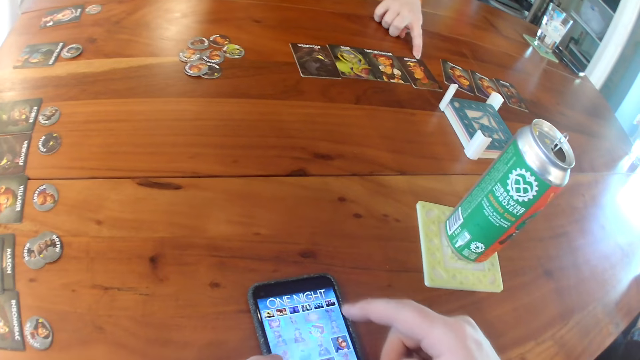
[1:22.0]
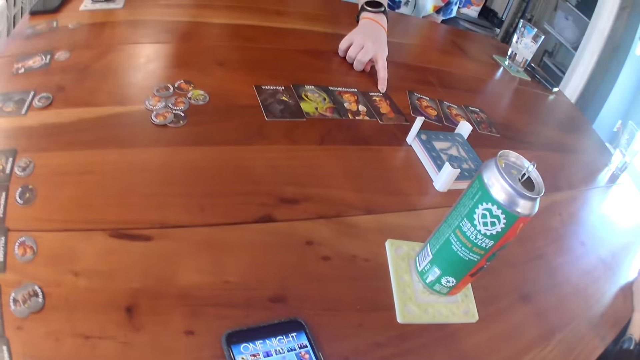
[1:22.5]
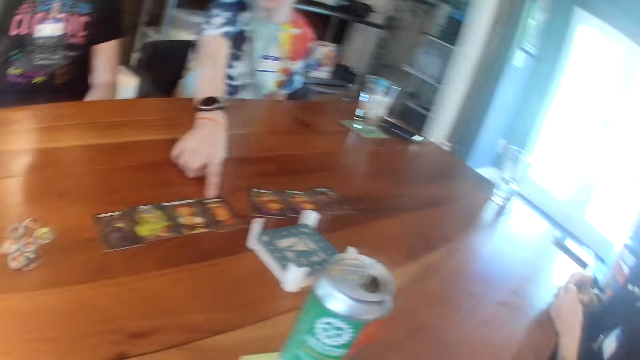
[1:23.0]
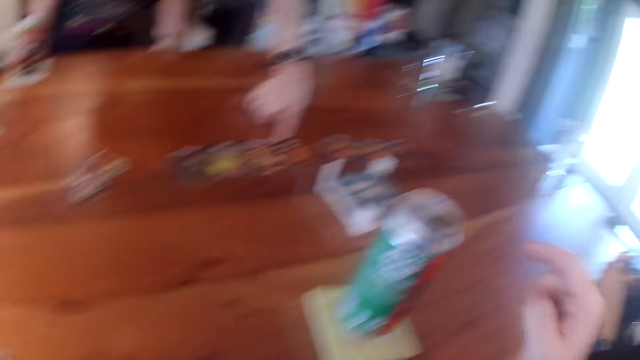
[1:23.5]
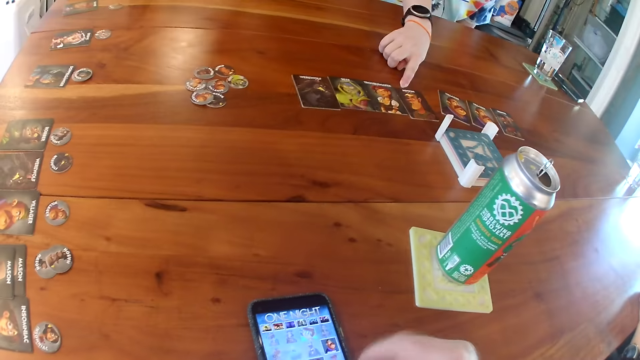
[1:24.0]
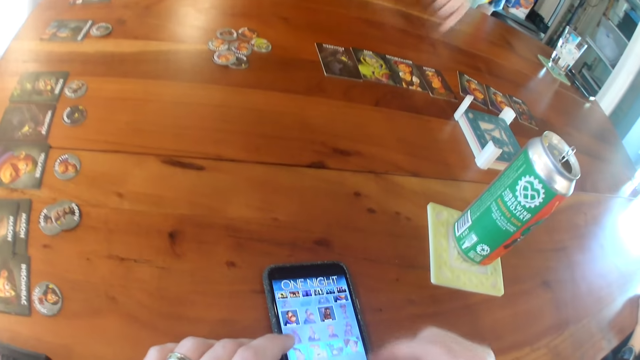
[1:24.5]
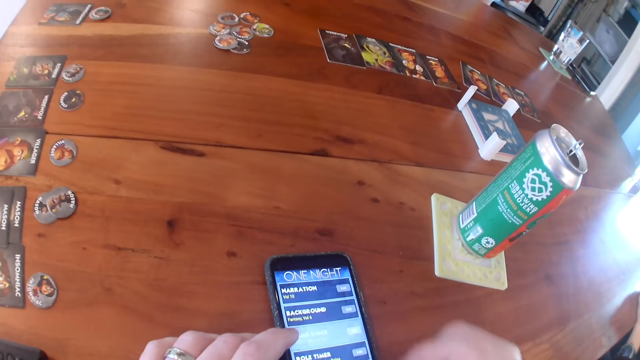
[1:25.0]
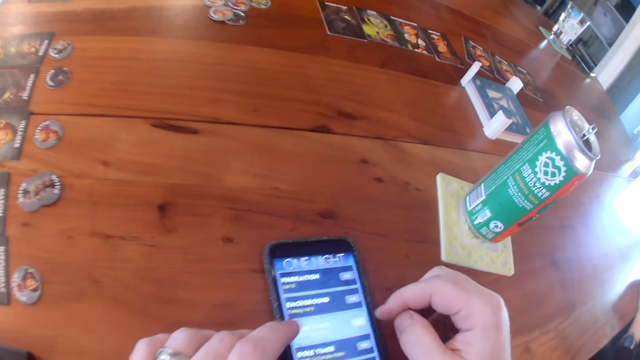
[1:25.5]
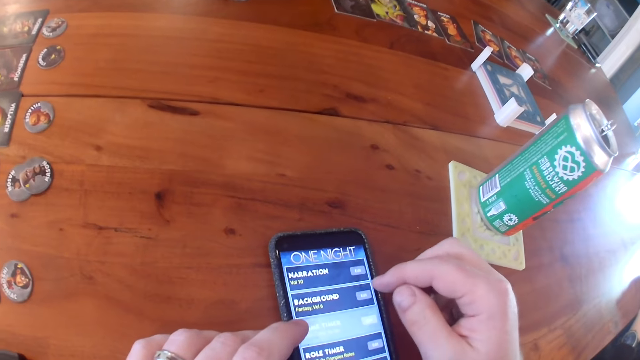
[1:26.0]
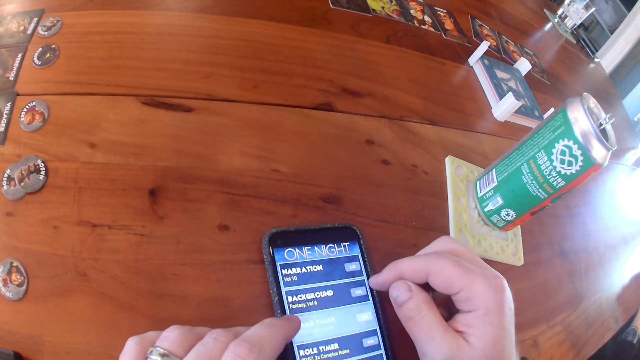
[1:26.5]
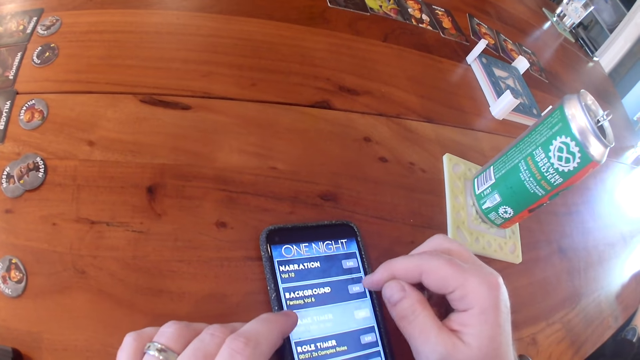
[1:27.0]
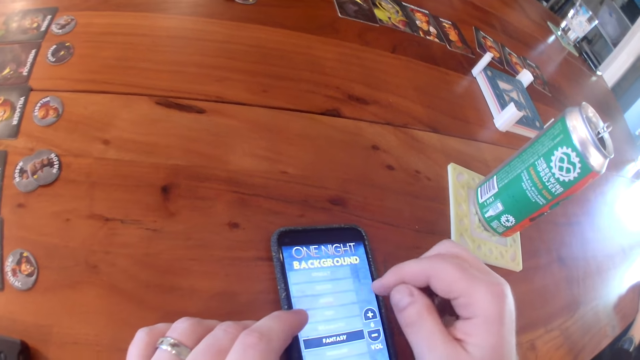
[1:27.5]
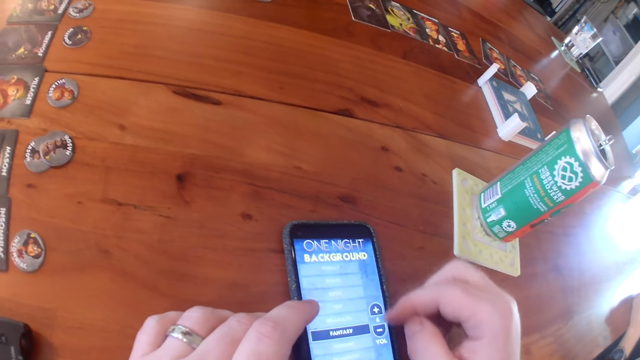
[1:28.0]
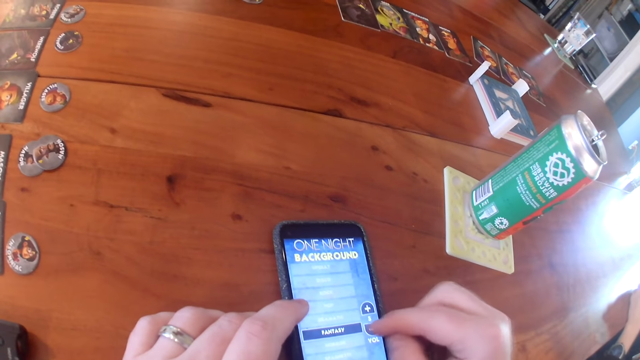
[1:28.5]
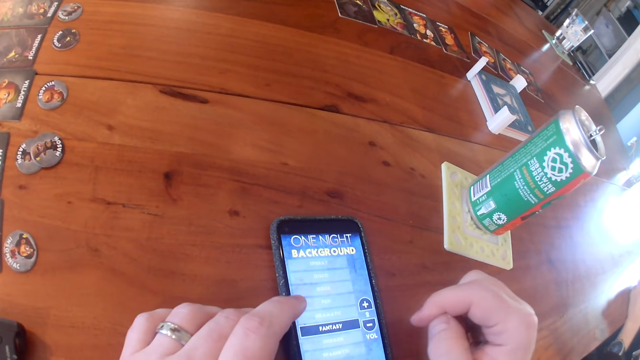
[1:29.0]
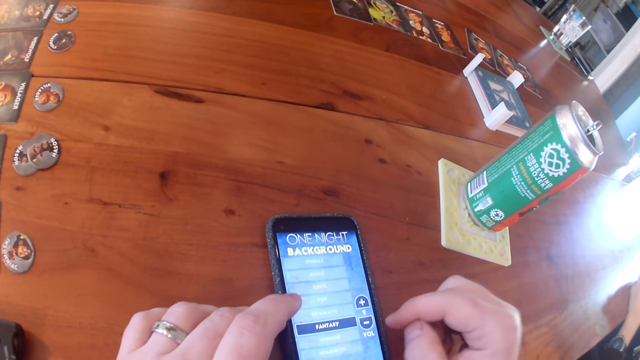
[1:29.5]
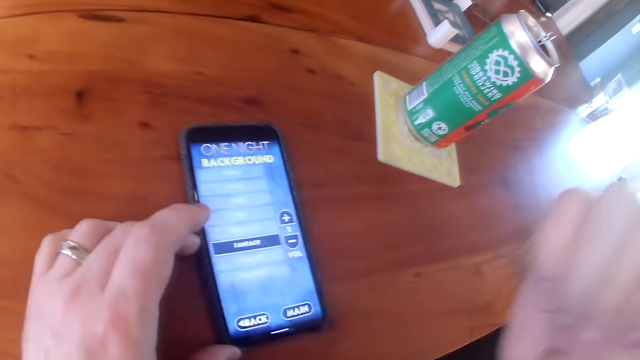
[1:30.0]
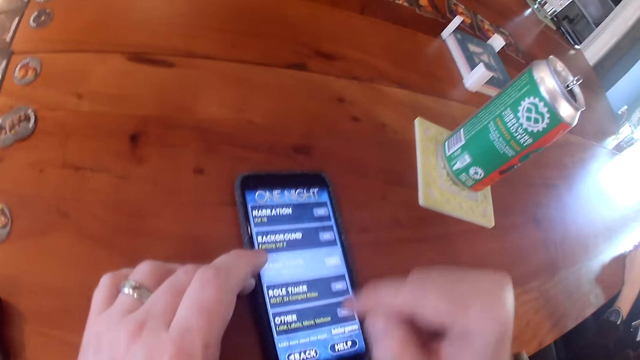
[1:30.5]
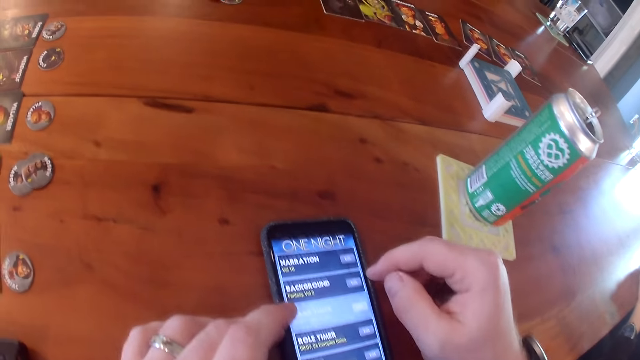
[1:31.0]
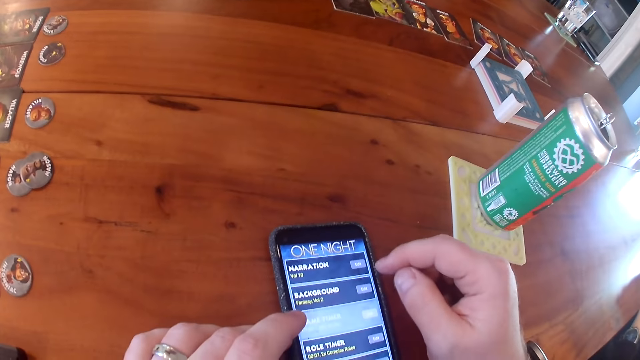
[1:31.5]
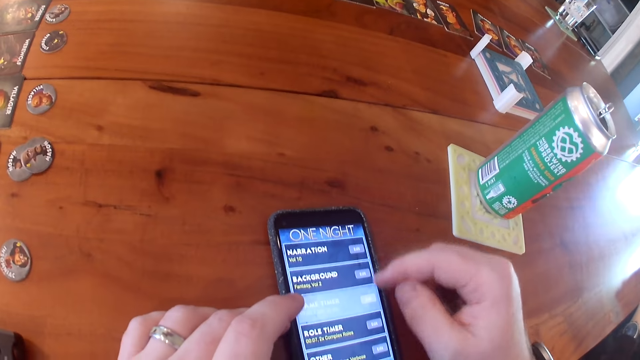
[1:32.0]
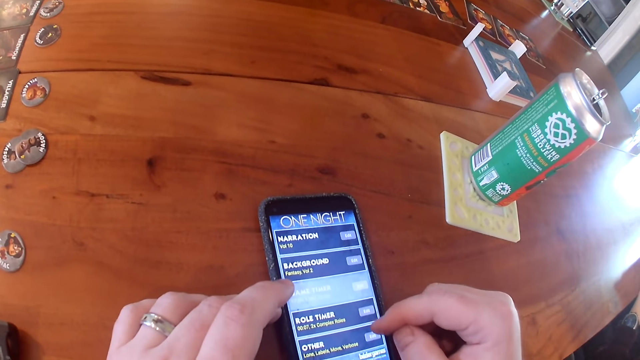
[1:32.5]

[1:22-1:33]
The camera wearer touches his face with his right hand. He operates the phone with his right hand.

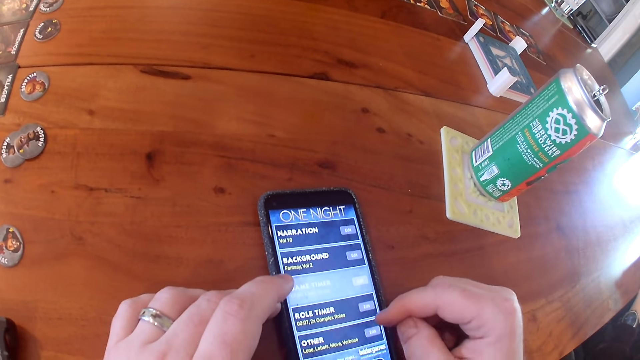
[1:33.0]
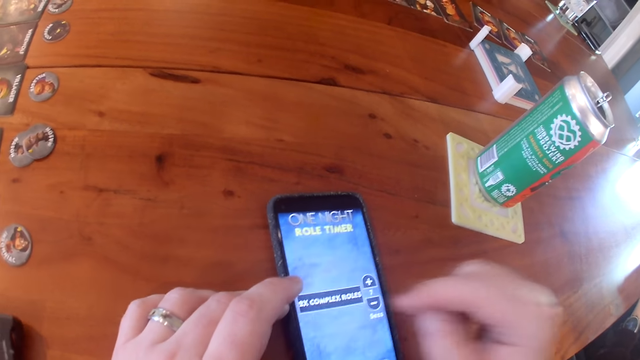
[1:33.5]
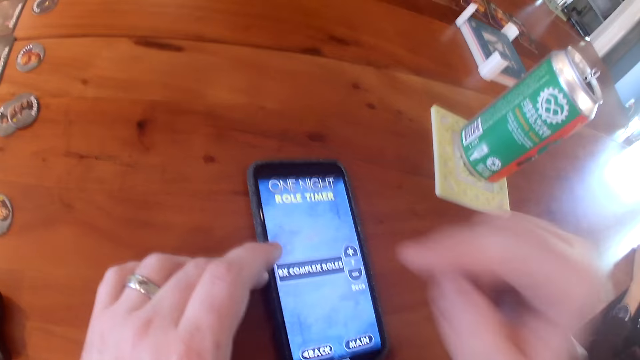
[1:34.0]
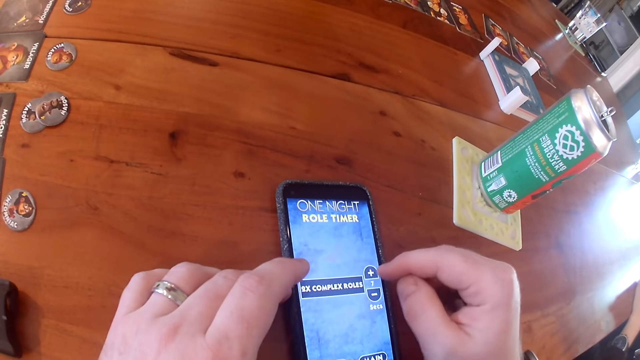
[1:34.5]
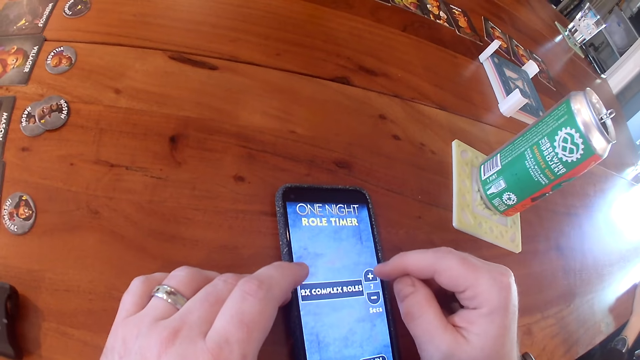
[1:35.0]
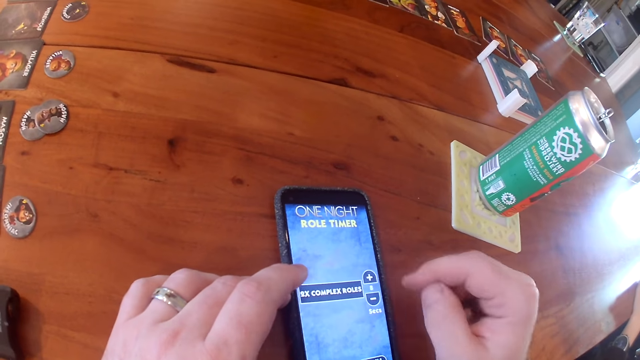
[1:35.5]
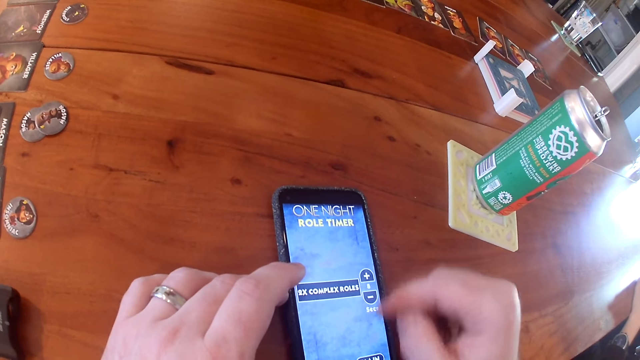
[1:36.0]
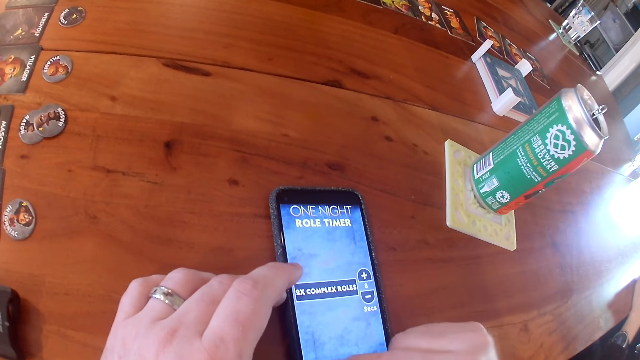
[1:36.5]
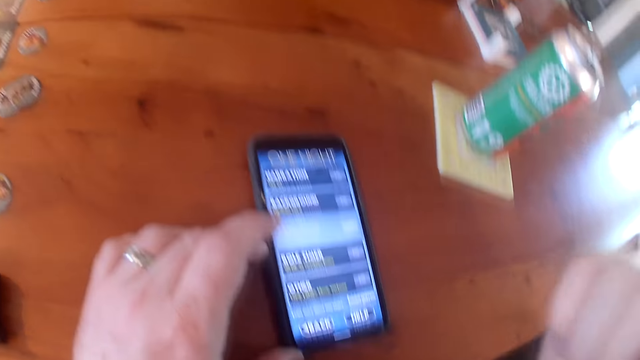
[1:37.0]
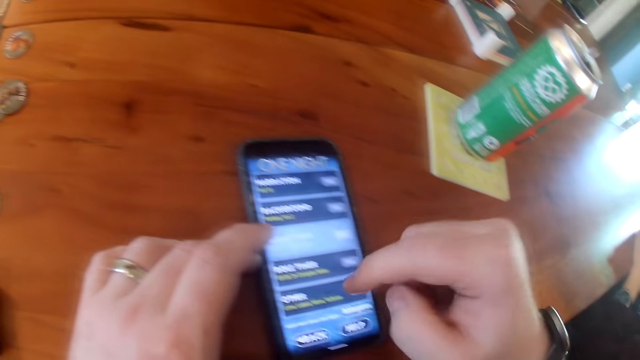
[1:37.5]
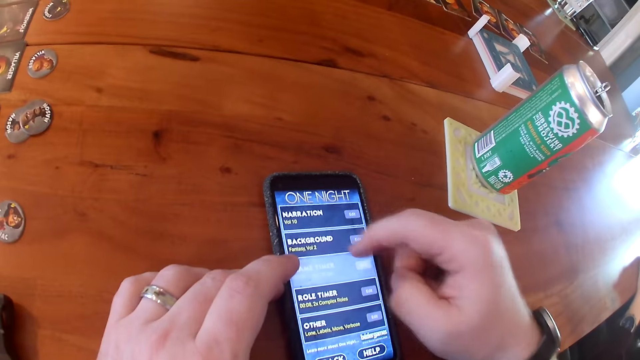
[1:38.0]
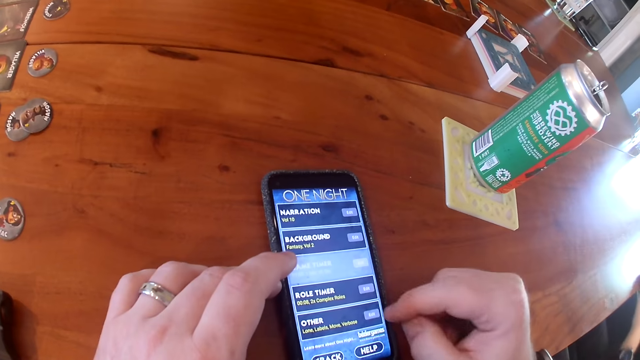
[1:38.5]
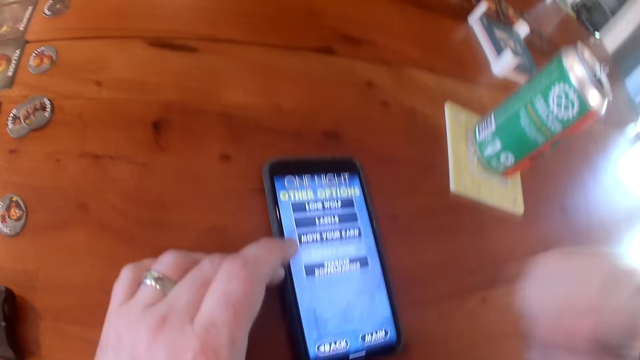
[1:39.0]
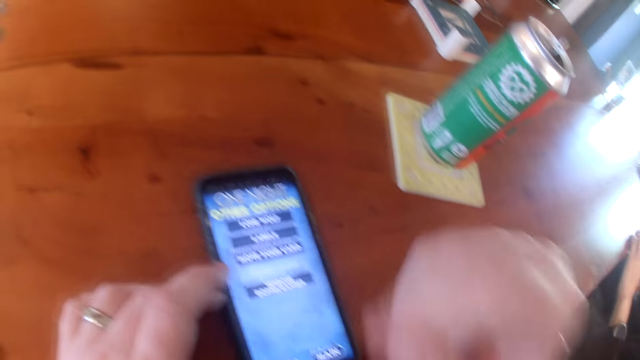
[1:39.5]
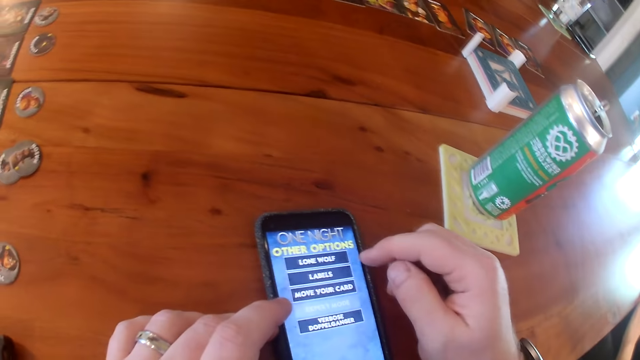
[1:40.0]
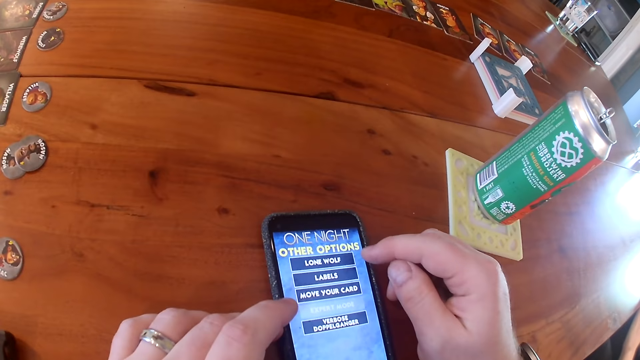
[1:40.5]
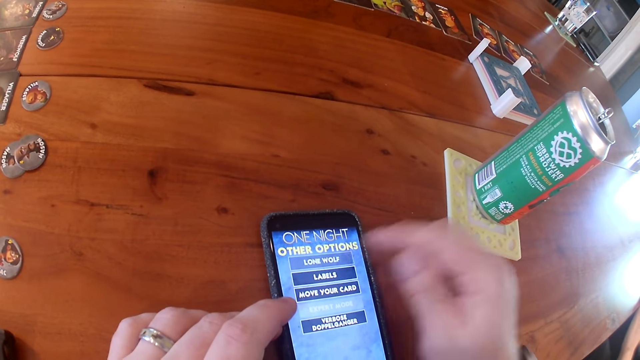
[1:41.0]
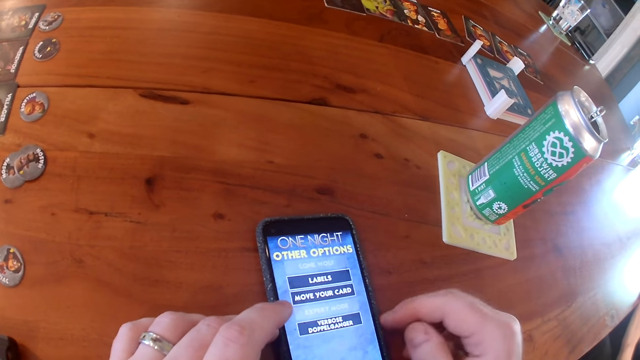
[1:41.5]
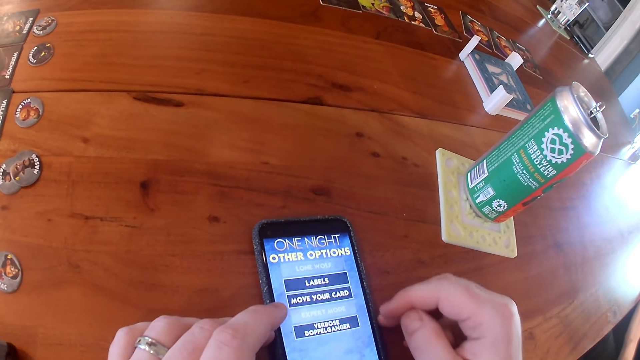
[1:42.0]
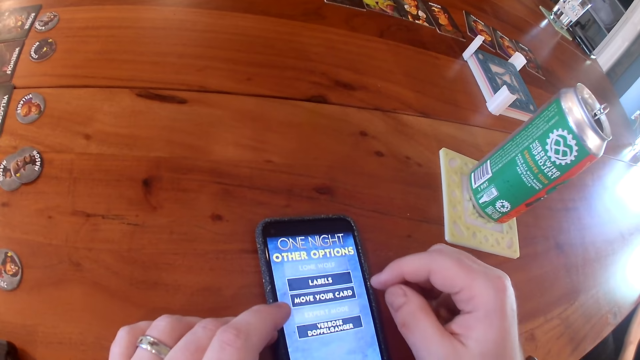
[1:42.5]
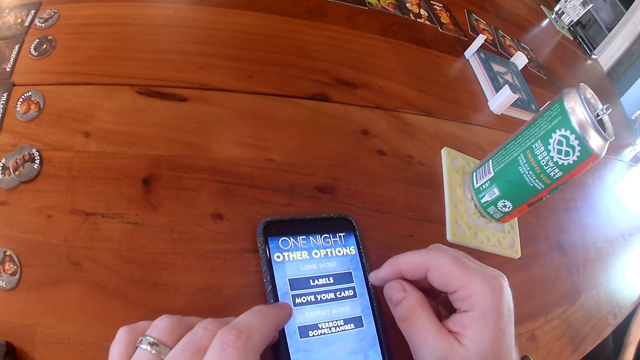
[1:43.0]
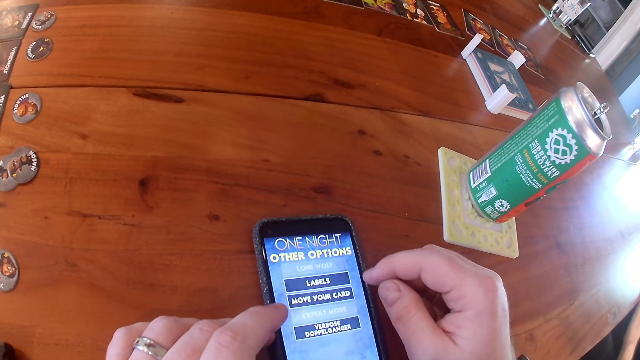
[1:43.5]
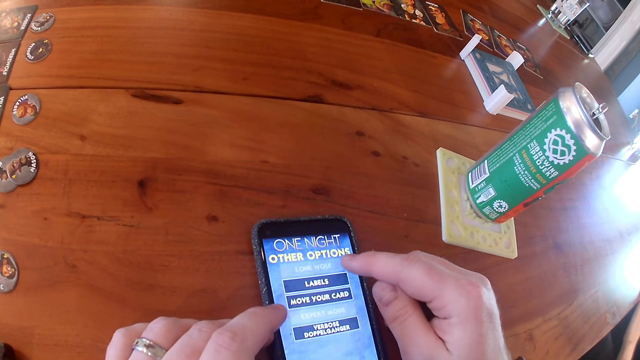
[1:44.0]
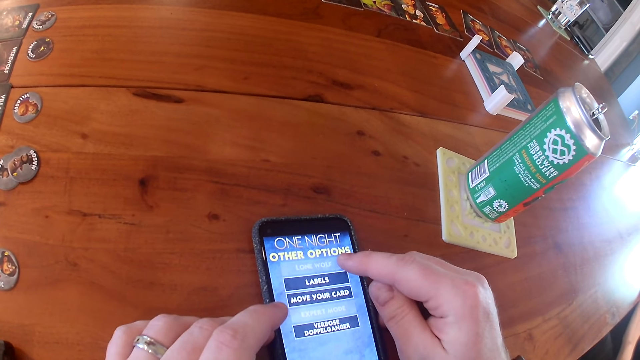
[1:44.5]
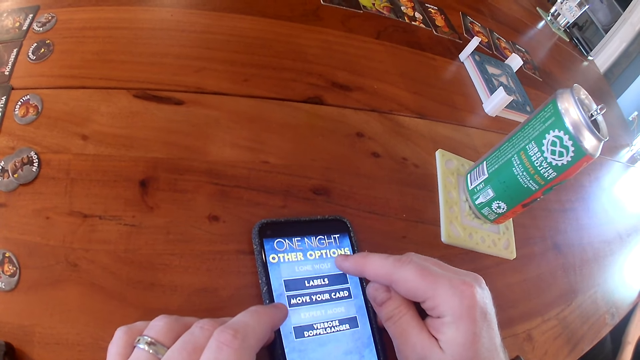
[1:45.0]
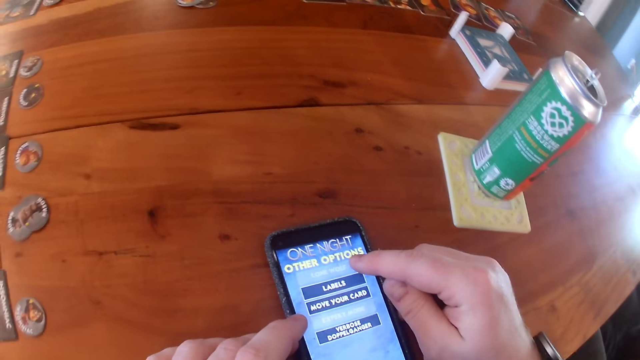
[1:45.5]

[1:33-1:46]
The camera wearer touches his face with his right hand. He operates the phone with his right hand. He touches his face with his right hand. He operates the phone with his right hand. He touches his face with his right hand. He operates the phone with his right hand.
